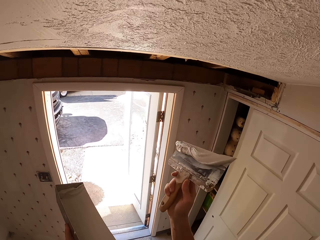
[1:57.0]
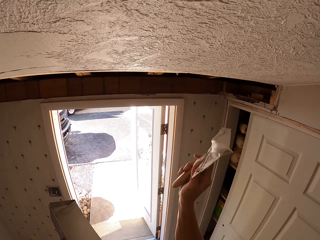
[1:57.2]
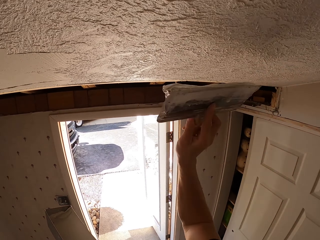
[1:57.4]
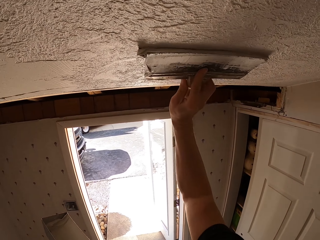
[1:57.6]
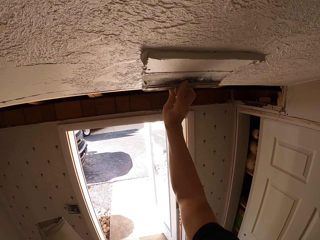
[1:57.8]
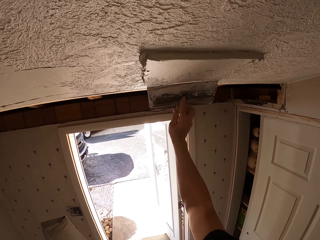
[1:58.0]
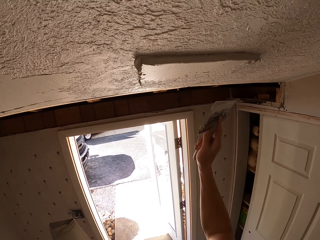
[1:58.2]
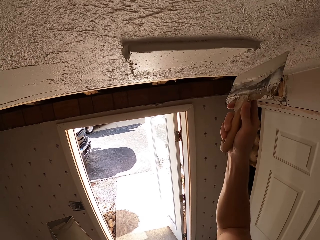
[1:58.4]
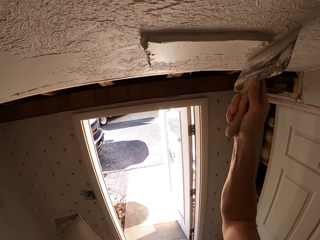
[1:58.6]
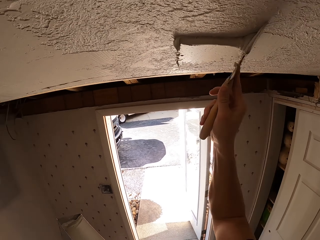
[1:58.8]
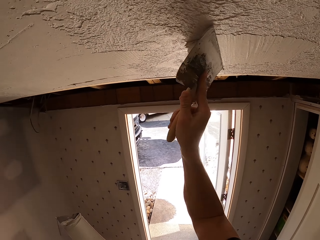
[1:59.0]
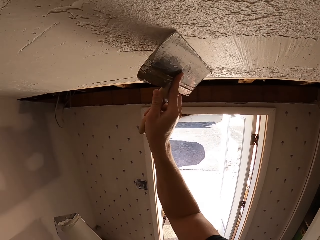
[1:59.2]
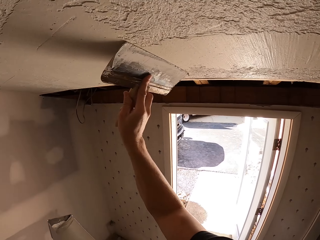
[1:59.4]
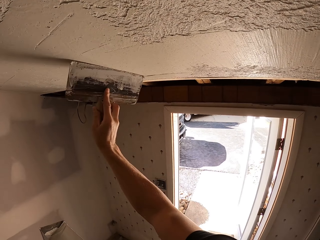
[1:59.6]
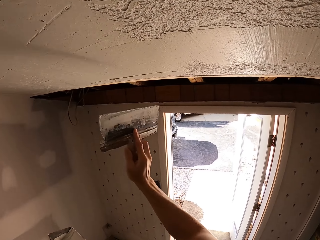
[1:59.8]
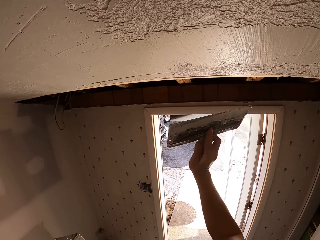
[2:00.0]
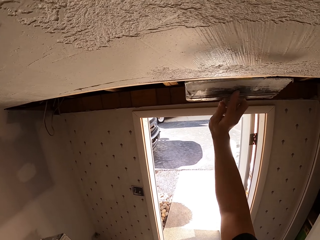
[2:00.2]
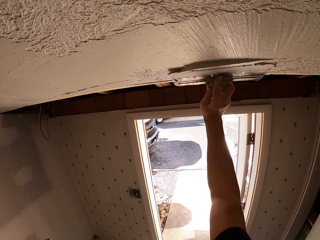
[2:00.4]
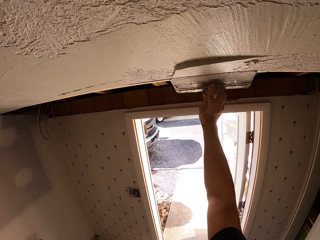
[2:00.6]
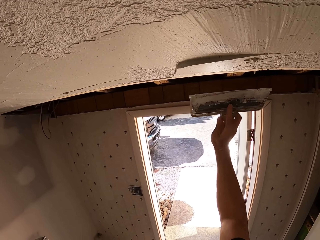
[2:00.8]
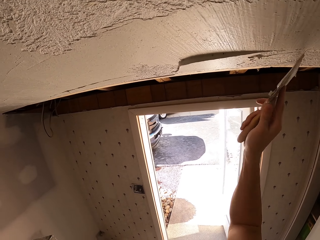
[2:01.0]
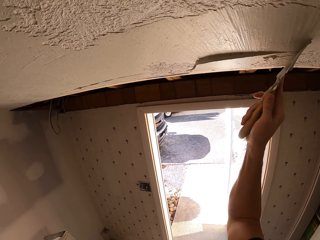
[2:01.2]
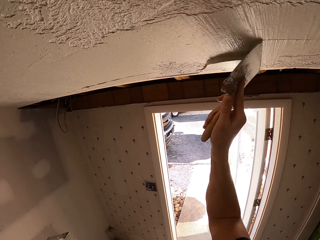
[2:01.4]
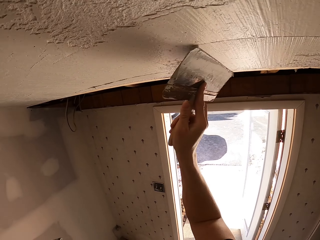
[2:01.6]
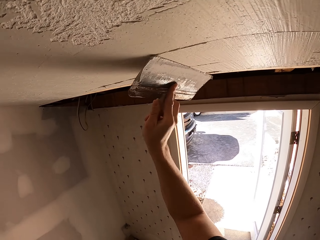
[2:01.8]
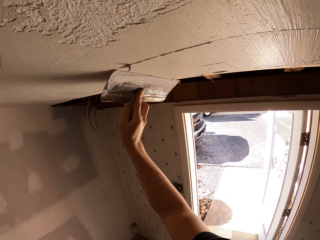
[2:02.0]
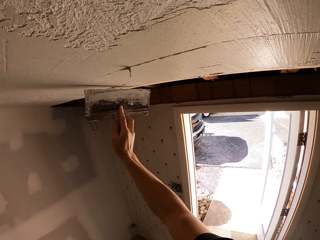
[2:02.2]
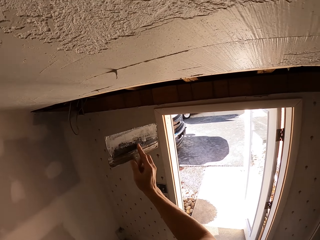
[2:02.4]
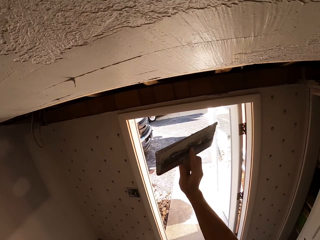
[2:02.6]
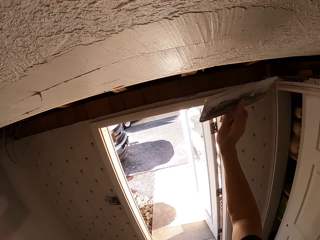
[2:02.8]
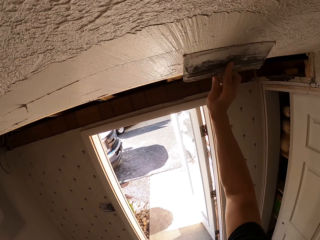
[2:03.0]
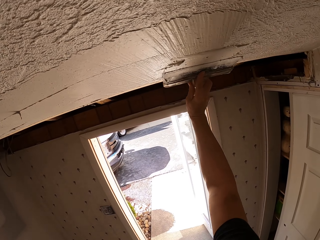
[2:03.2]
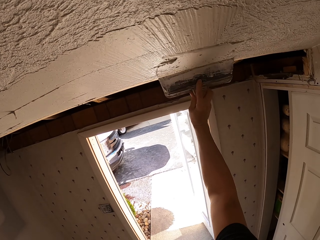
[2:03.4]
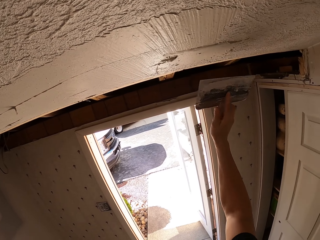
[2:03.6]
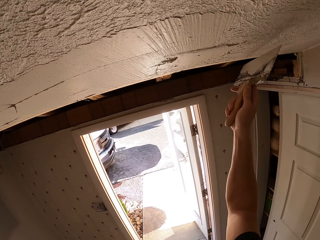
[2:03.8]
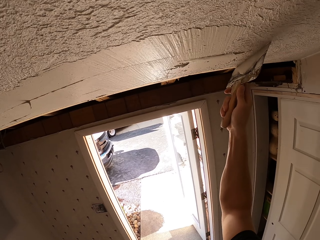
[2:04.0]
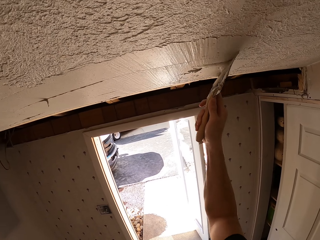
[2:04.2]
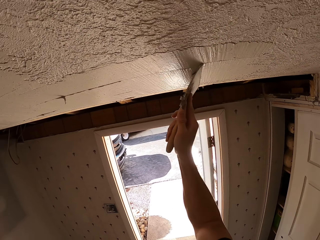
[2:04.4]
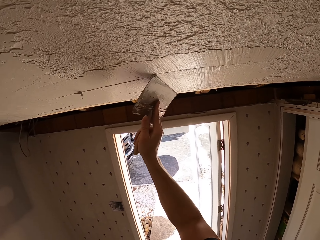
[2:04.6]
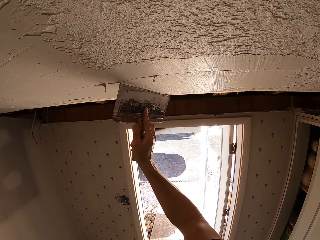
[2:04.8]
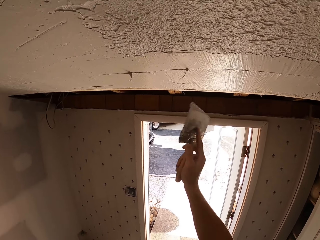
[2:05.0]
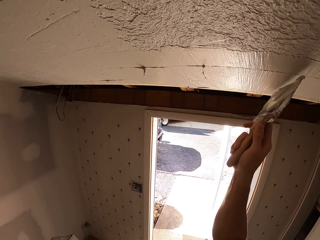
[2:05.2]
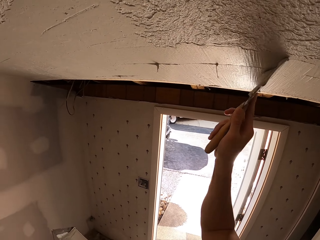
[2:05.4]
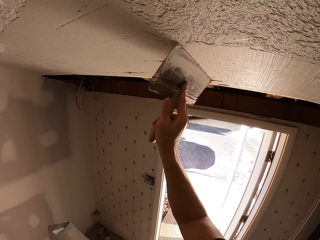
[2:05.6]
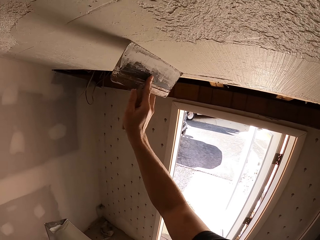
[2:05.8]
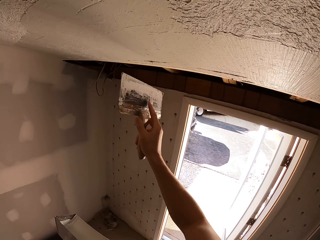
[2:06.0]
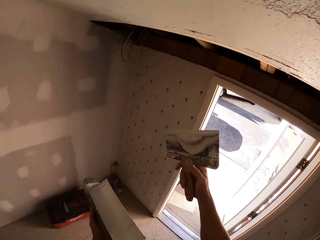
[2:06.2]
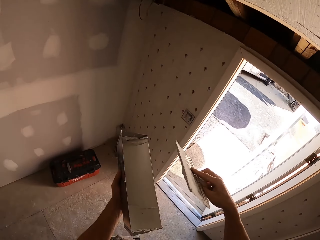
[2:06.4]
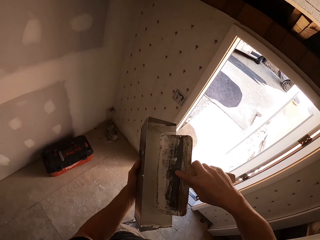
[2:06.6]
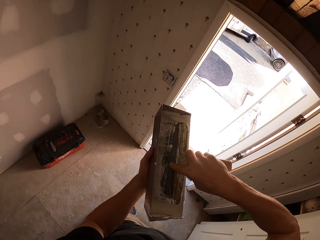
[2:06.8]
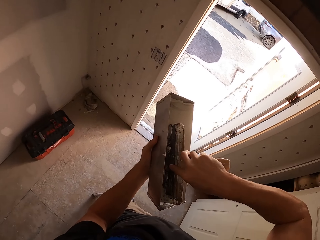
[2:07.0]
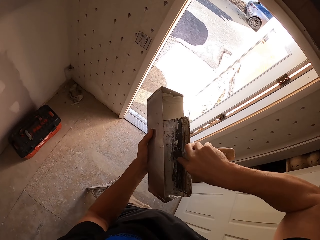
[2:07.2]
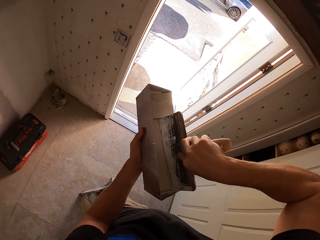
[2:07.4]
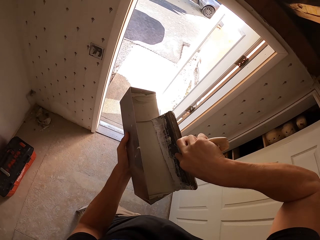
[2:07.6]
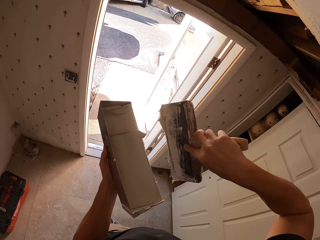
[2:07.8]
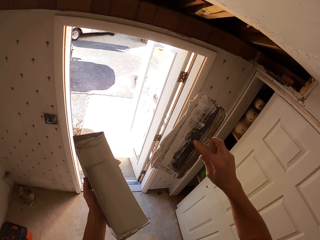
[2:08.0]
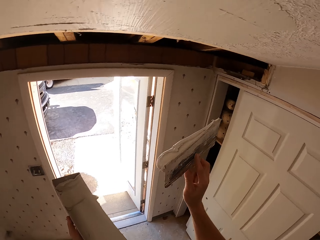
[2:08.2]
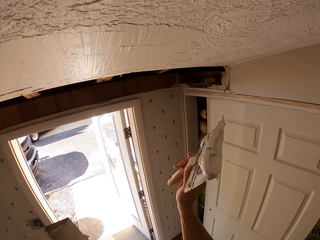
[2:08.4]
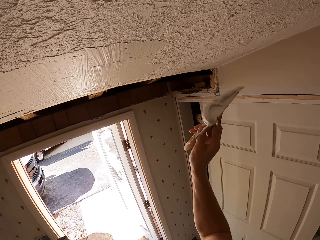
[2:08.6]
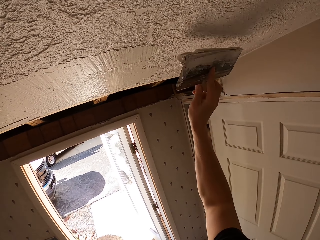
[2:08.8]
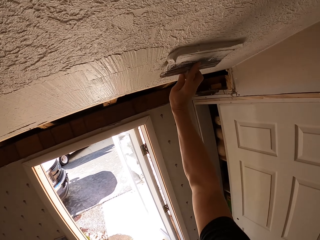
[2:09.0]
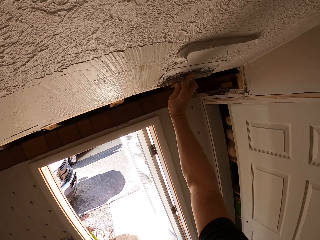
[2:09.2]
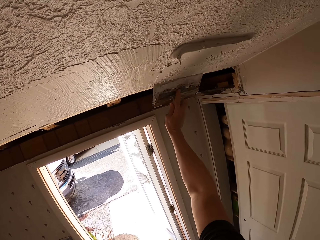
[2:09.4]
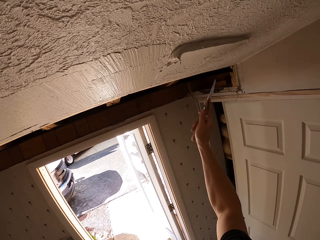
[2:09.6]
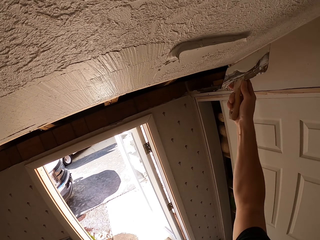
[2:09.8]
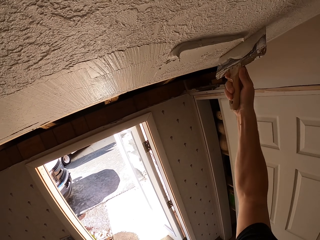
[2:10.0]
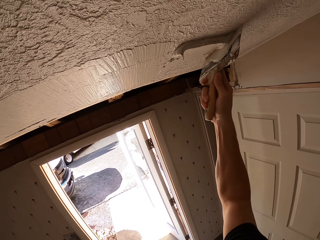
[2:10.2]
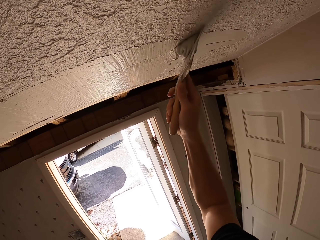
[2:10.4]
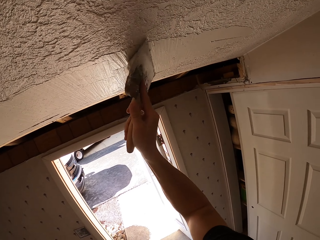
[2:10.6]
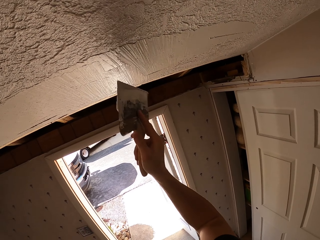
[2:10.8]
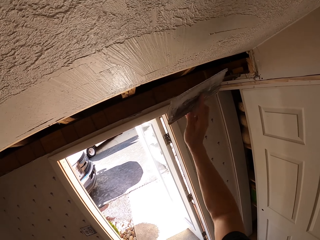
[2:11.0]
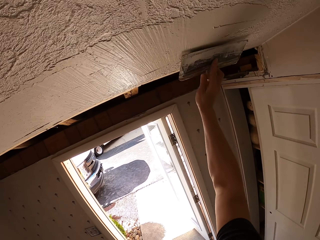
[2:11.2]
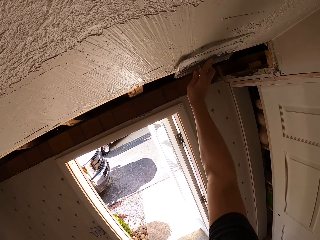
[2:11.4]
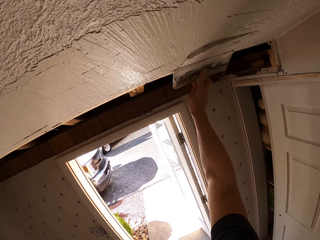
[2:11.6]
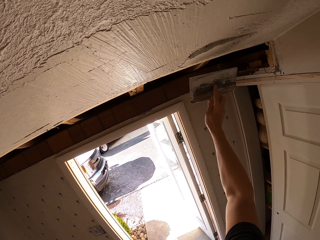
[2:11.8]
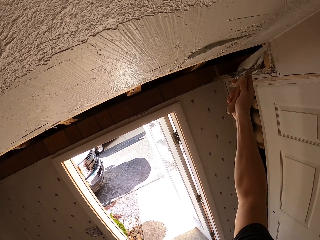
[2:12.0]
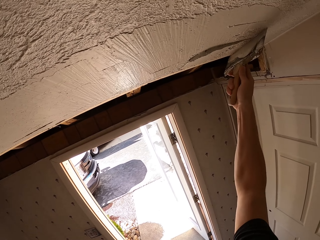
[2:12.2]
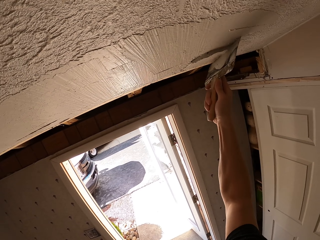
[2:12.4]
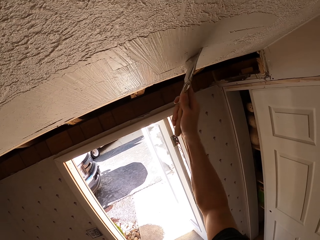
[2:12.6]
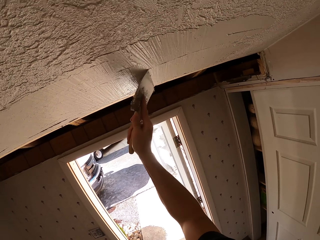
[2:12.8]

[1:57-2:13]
The camera wearer ascends the ladder. They apply putty on the ceiling. They apply putty on the ceiling repeatedly. They scoop putty with a putty knife. They spread putty on the ceiling.

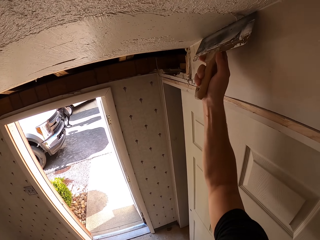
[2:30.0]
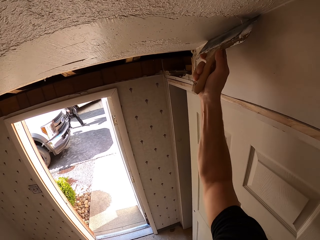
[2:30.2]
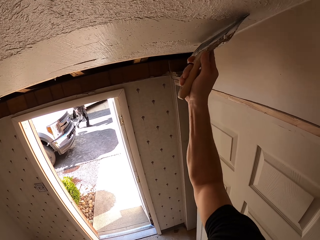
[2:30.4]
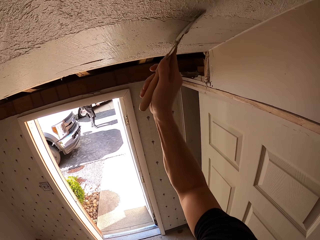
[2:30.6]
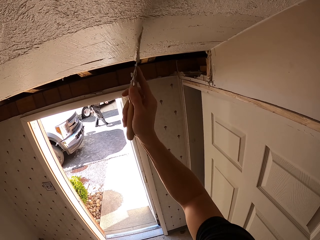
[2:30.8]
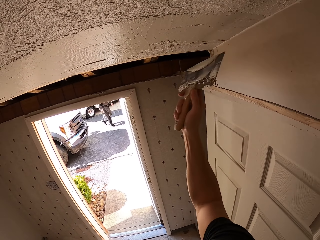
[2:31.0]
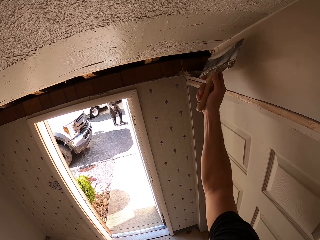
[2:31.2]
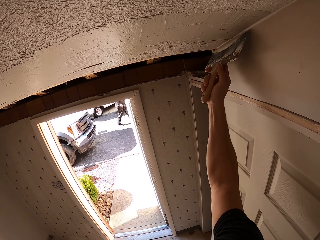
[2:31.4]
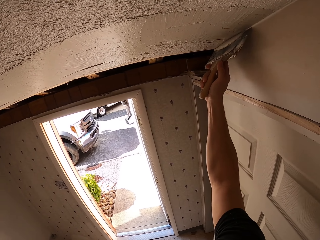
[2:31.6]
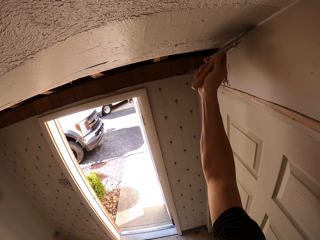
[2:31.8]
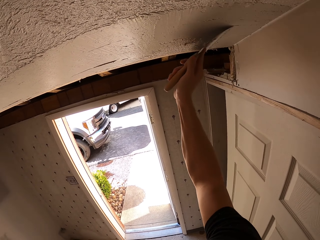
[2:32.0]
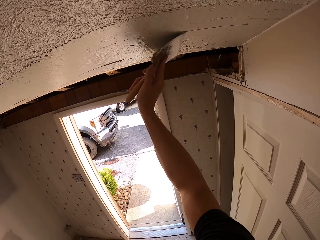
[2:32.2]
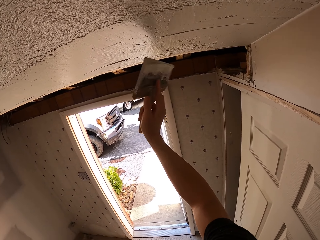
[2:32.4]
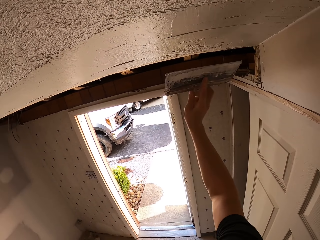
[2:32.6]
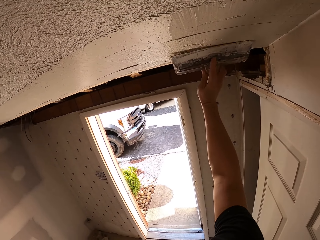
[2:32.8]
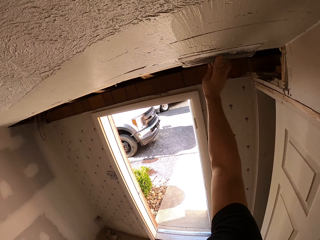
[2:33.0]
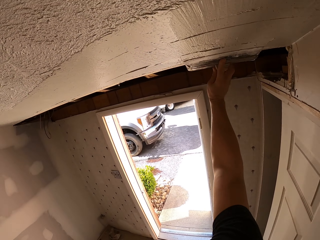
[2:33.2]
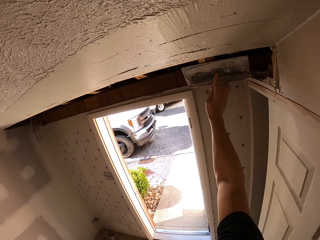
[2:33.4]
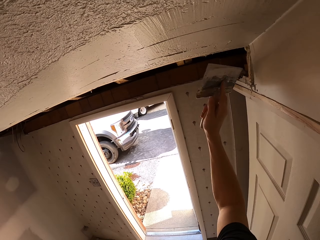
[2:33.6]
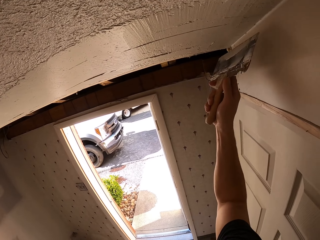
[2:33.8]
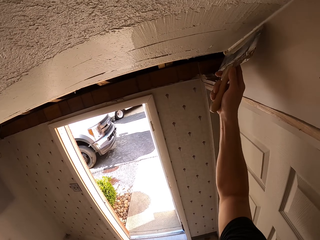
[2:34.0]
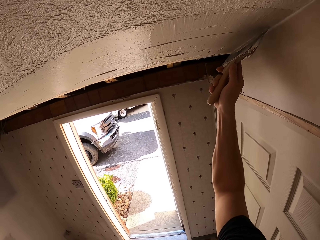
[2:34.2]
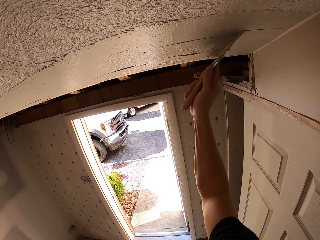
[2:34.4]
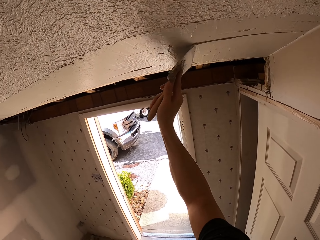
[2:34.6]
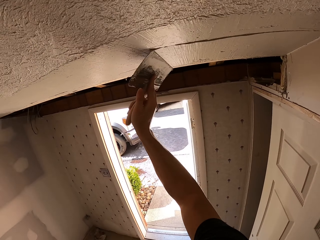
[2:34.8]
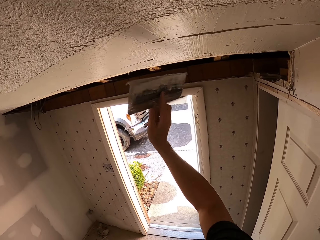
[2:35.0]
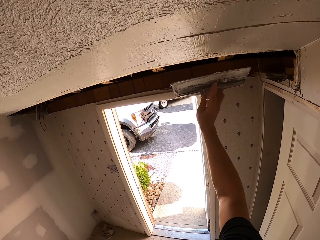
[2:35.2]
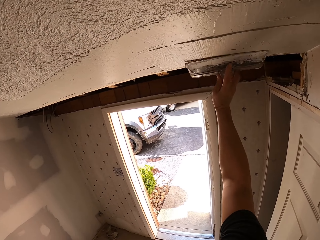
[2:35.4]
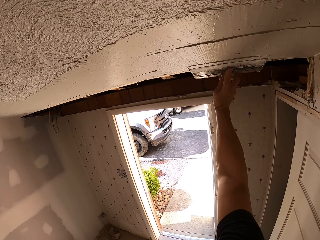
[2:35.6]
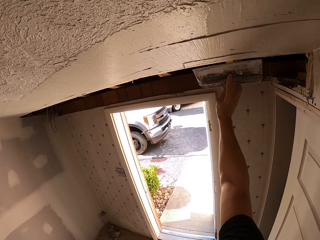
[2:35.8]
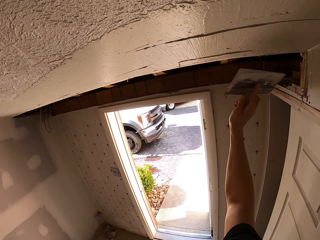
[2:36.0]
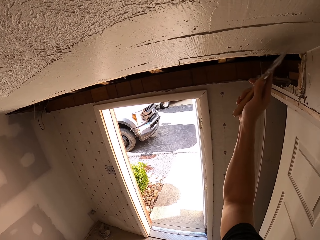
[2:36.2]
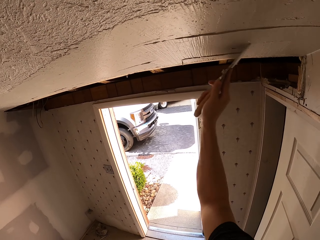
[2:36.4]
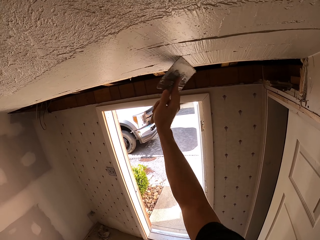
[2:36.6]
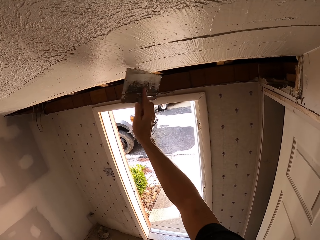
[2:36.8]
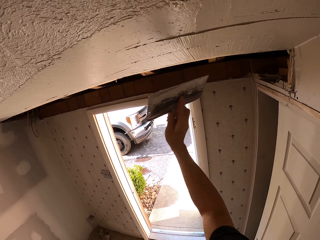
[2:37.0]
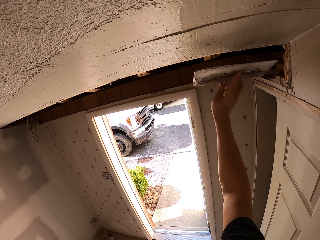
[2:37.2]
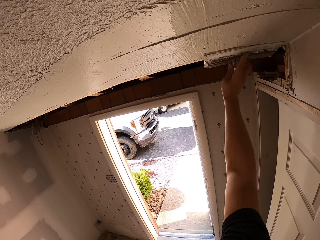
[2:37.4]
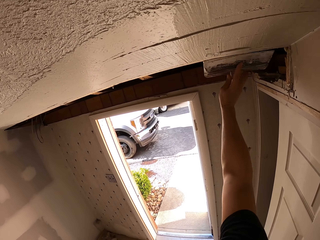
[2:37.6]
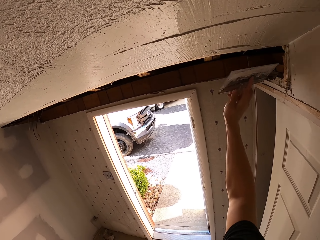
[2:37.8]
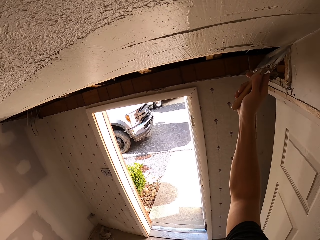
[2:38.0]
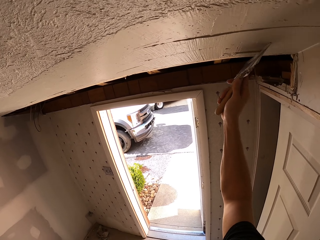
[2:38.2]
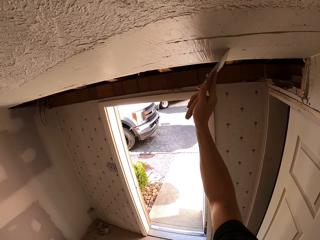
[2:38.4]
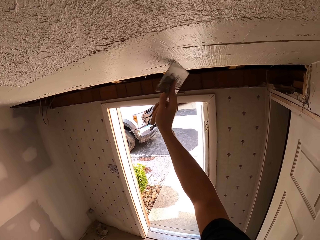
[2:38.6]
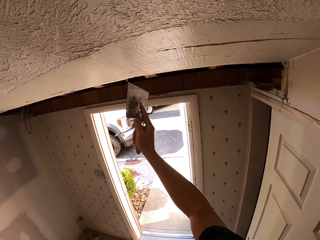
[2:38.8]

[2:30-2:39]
The camera wearer levels the filler. They spread putty on the ceiling. They spread putty on the ceiling again.
